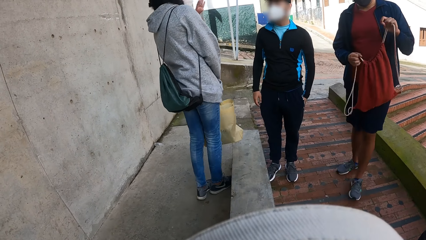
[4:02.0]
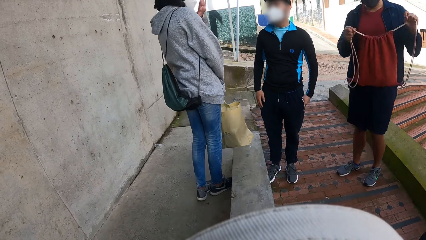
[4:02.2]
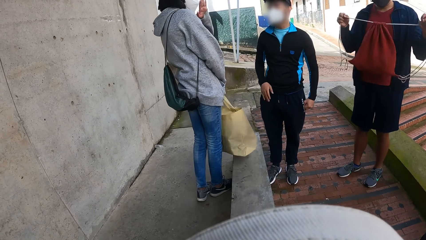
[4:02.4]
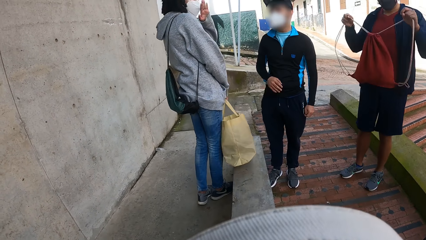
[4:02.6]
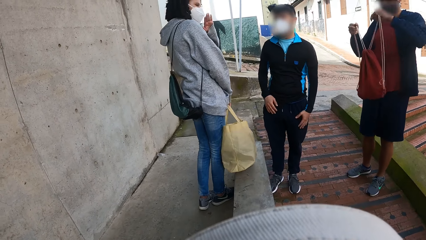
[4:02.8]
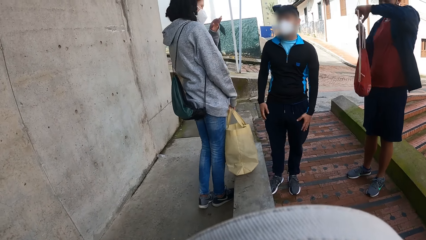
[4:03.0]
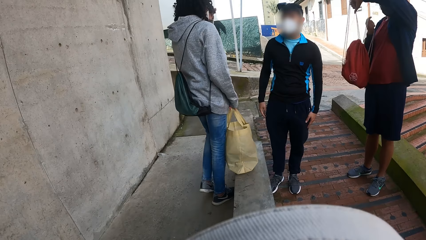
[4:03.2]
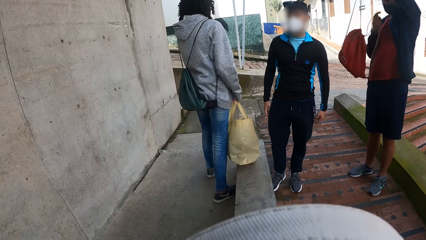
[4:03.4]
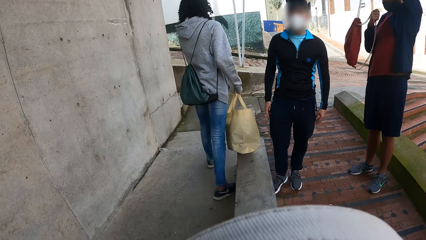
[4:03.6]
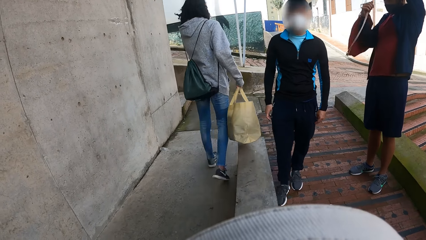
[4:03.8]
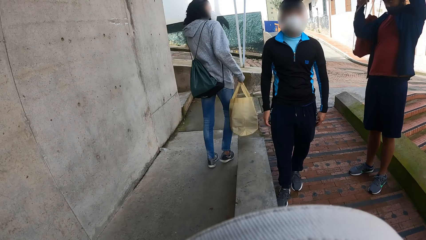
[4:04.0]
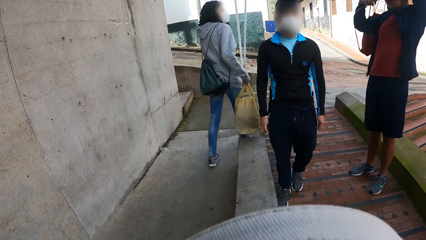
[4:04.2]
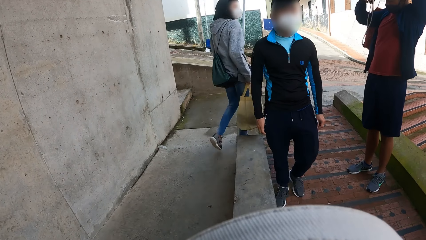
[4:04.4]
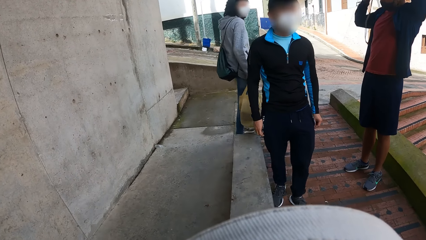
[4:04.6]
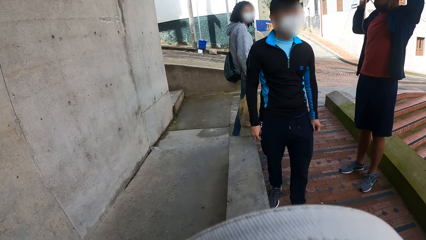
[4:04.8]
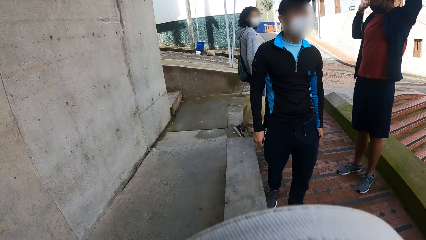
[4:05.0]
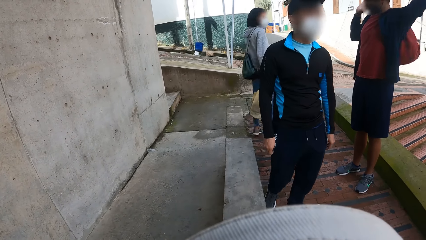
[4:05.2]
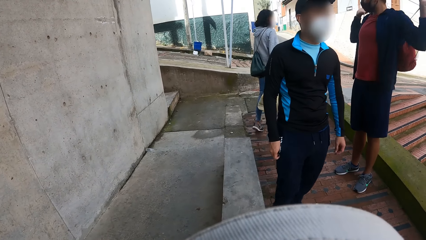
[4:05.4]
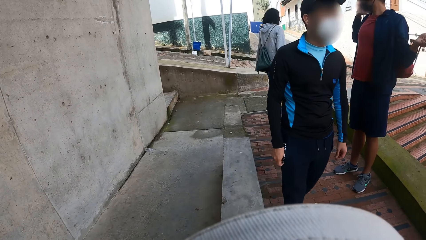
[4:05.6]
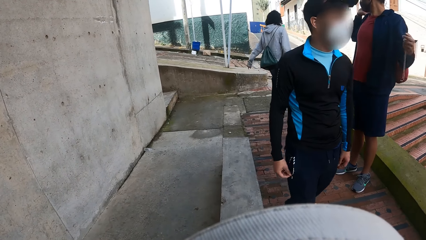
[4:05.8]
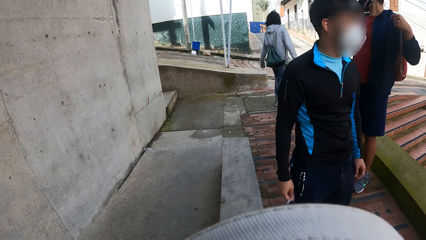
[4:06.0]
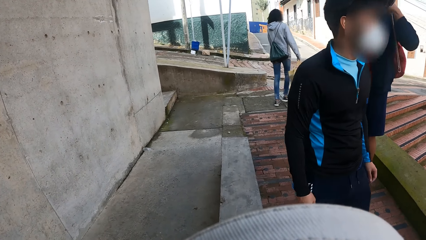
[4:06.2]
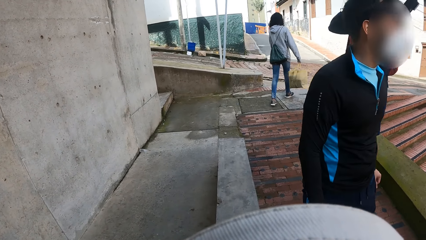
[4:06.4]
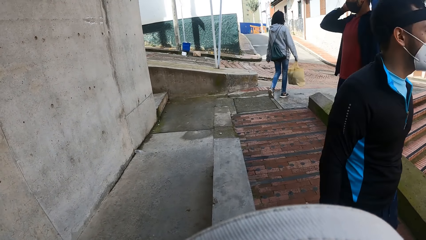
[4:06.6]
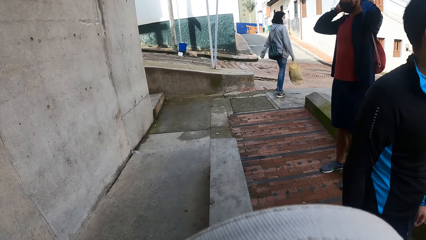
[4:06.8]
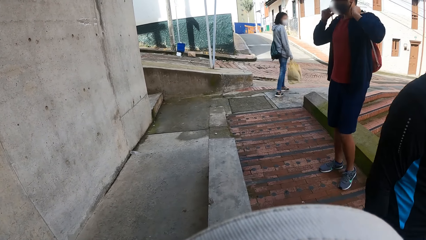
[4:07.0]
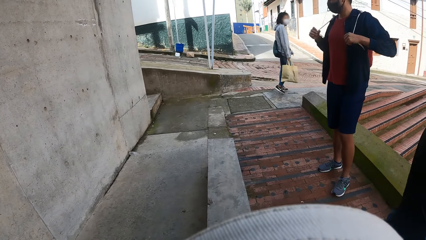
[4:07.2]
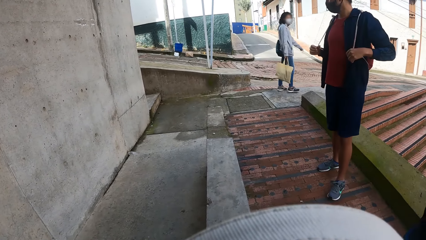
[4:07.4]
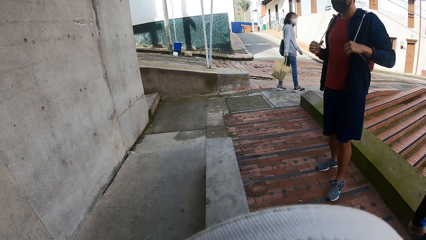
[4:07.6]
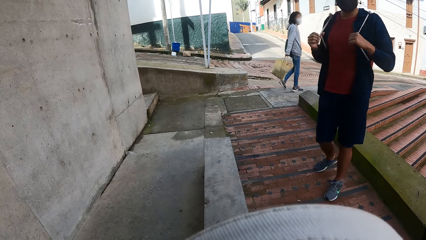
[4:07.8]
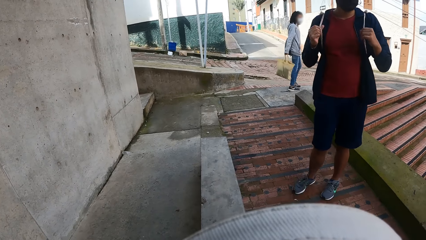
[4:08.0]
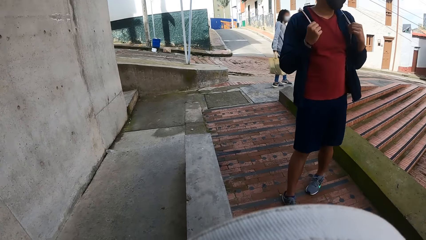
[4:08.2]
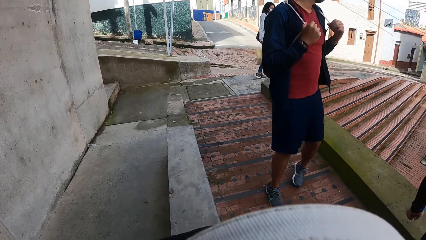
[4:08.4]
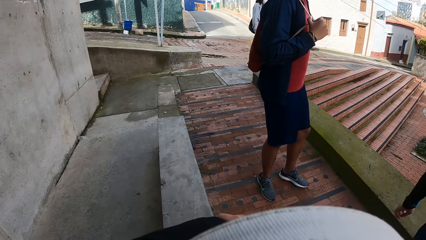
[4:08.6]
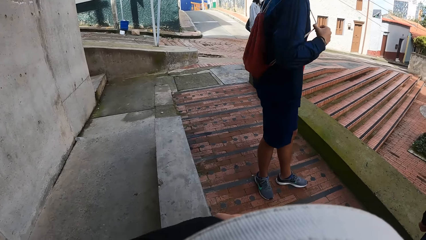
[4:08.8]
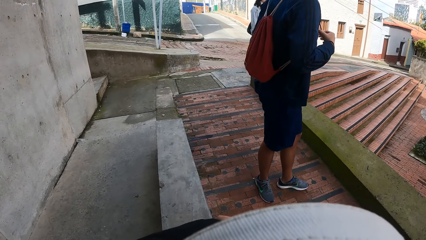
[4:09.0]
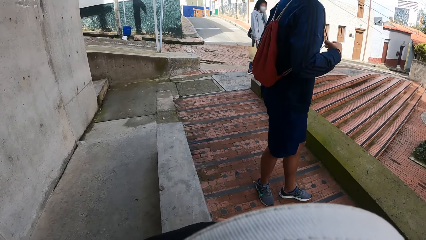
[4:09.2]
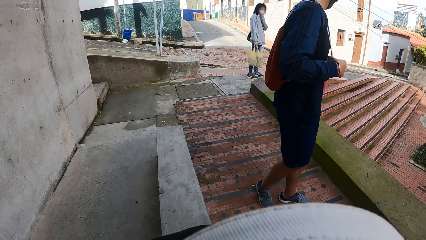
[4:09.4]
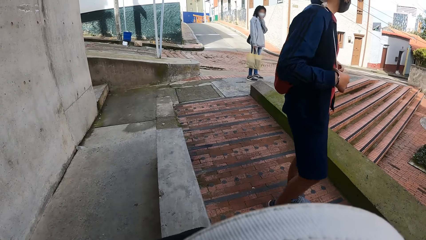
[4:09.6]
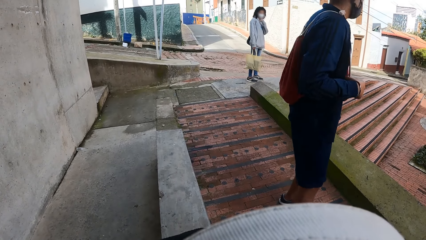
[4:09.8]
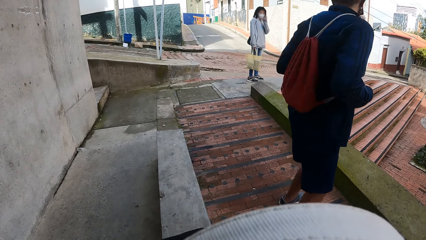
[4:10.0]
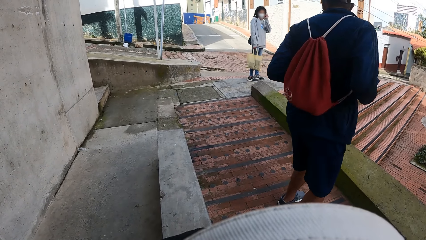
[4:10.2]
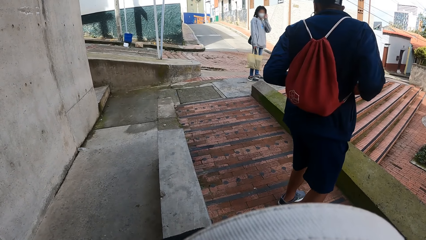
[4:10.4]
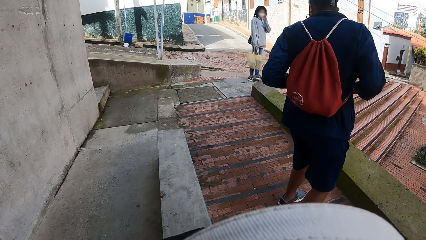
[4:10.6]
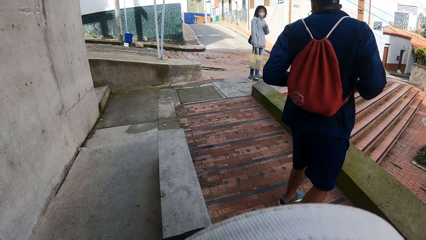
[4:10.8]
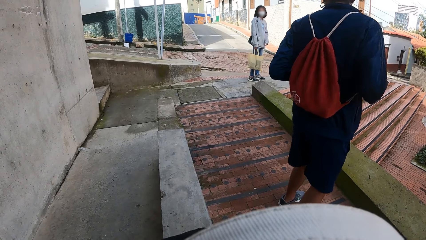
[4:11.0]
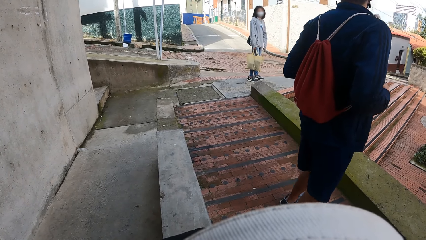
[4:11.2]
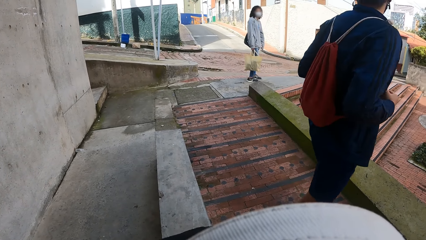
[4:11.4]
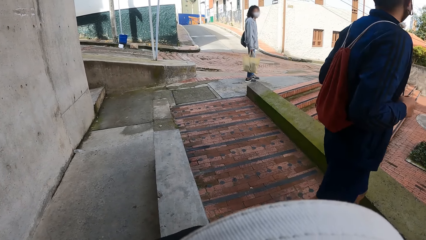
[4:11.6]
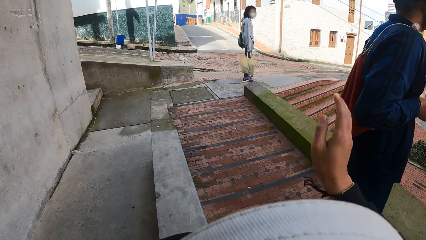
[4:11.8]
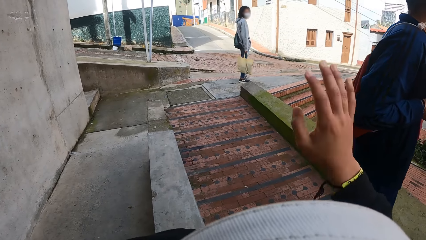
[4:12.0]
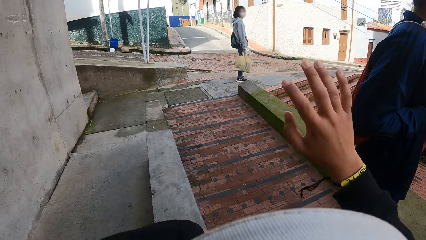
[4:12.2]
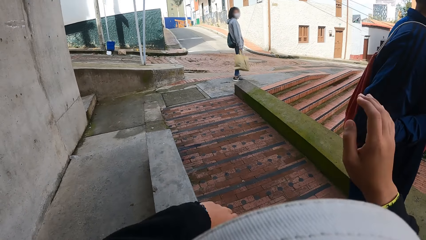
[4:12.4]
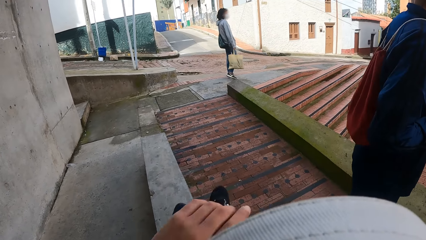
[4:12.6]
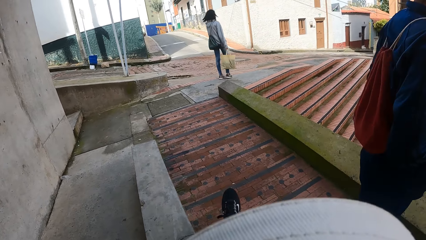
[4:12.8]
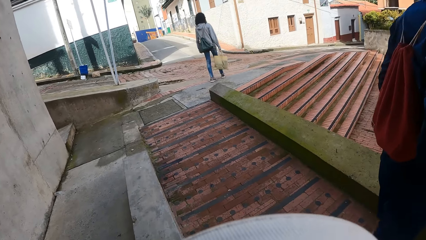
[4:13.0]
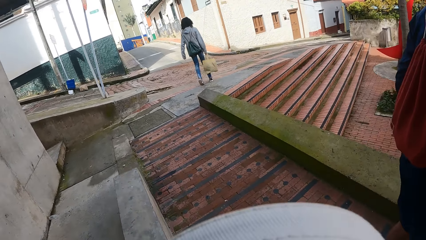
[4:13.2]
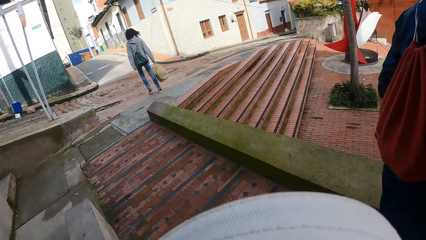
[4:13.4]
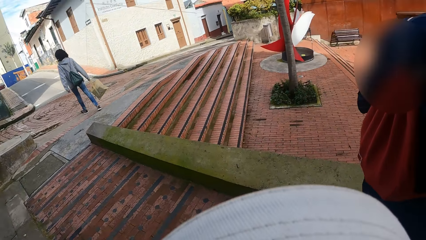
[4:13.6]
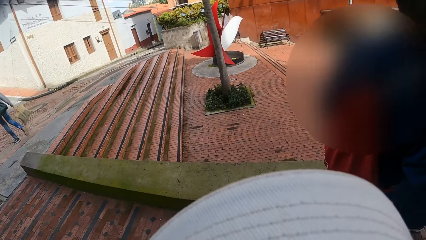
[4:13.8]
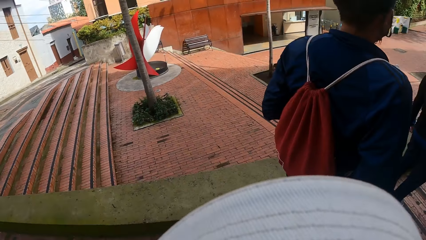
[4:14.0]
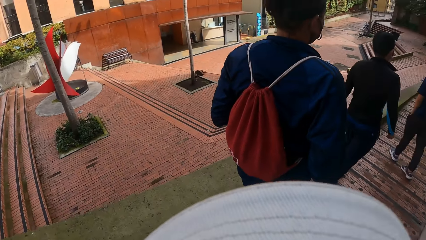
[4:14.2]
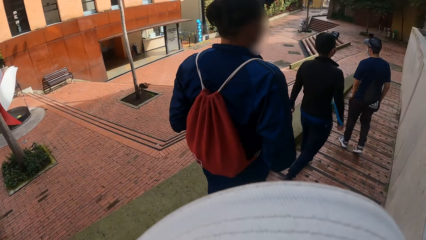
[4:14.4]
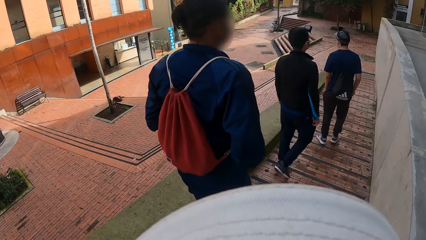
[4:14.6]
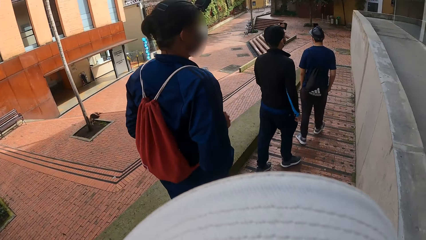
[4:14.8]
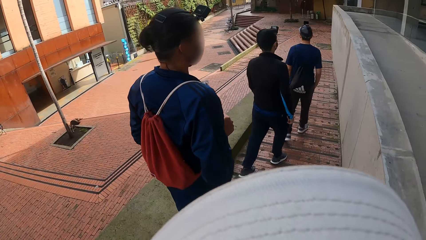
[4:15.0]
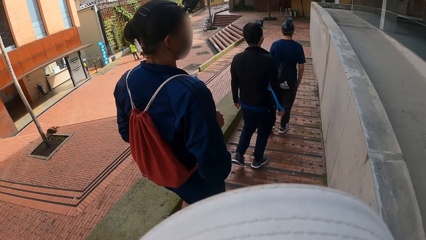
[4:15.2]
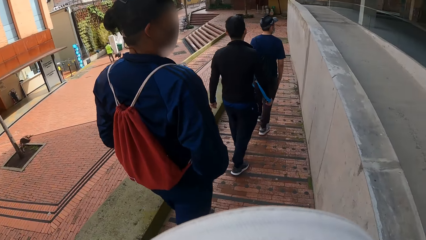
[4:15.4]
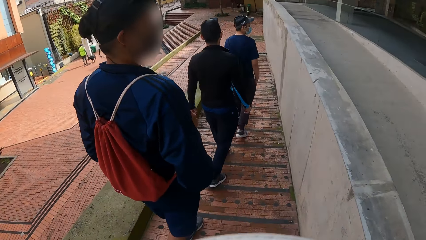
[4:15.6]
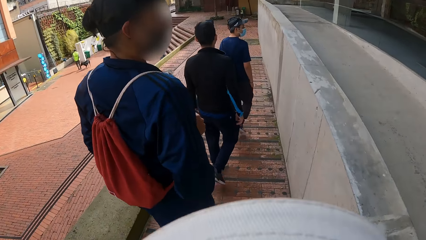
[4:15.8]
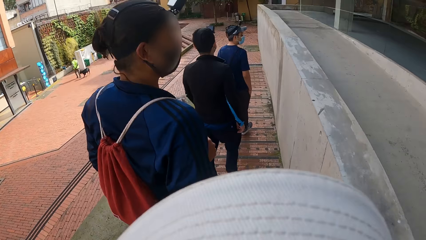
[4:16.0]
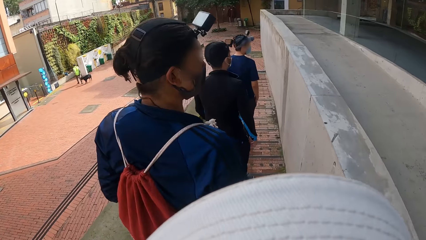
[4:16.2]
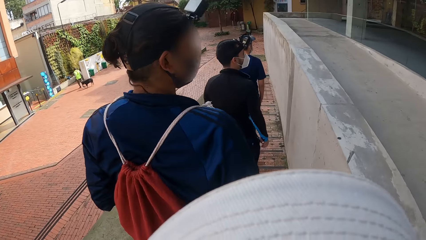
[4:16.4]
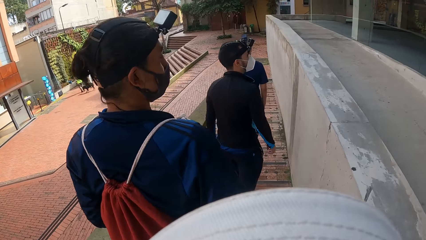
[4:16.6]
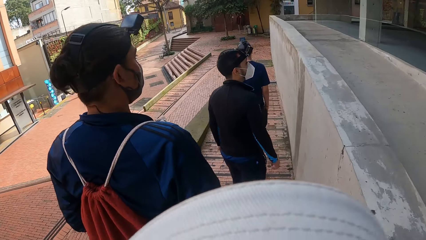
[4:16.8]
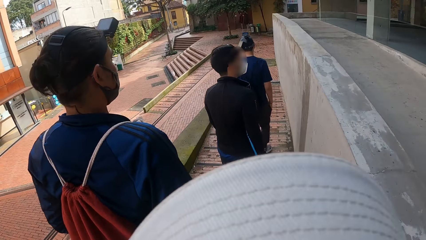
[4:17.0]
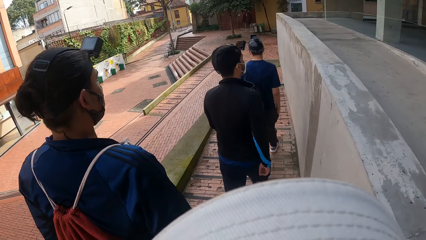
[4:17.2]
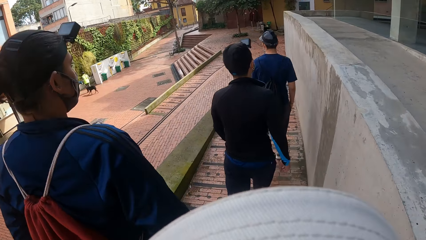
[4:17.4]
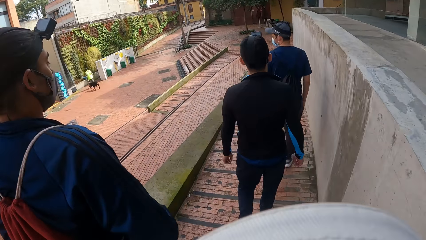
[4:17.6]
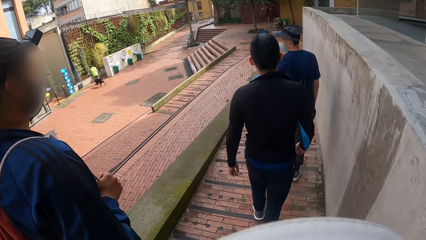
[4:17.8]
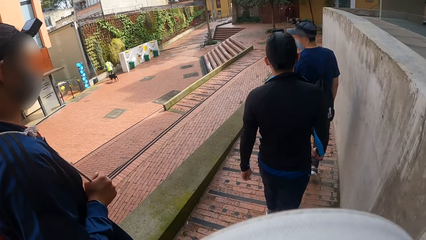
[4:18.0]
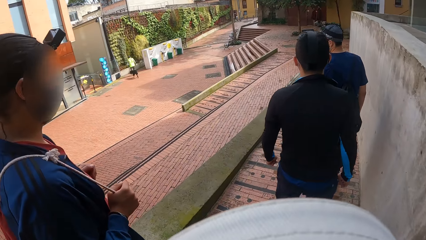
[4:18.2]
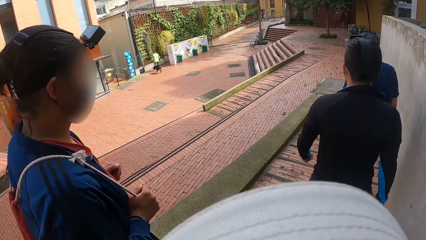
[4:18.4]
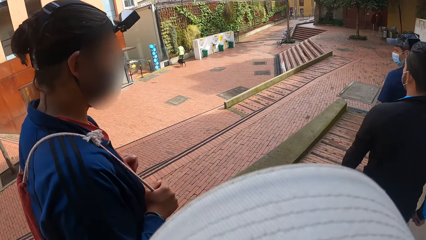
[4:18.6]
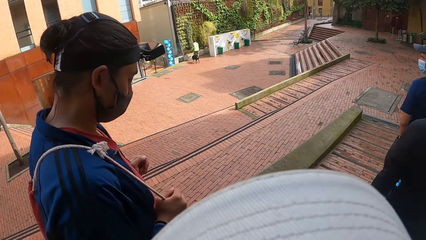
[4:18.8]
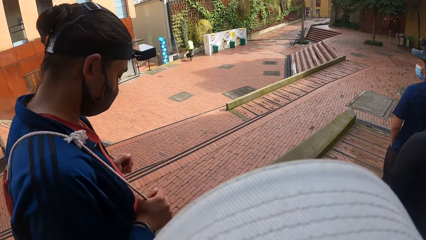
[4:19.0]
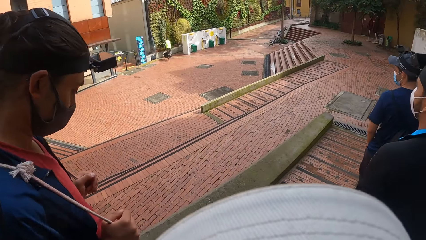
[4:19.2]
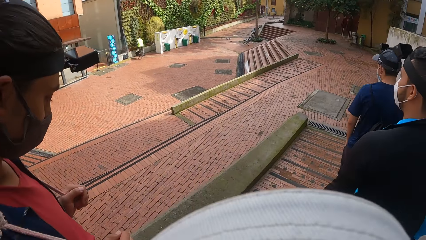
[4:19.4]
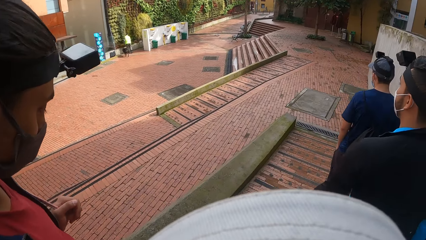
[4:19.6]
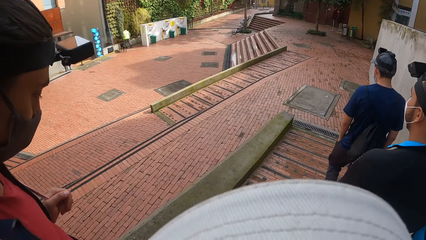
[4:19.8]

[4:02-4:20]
A woman waves her left hand at a man and another man. The woman walks away from the camera wearer, the first man, a third man and the other man. The first man wears the red backpack using both hands. The other man walks past the camera wearer. The camera wearer waves his right hand at the woman. The woman waves her left hand at the camera wearer, the first man, the third man and the other man. The woman walks away from the camera wearer, the first man, the third man and the other man. The camera wearer looks around. The camera wearer, the first man, the third man and the other man walk away from the pavement. He converses with the first man, the third man and the other man.
